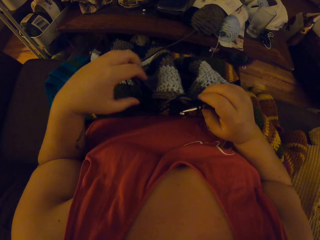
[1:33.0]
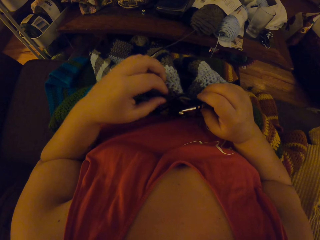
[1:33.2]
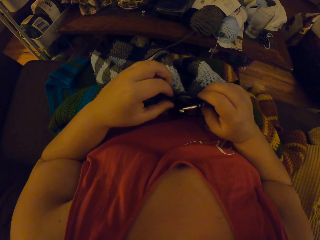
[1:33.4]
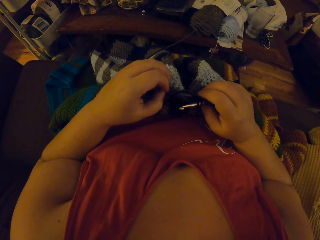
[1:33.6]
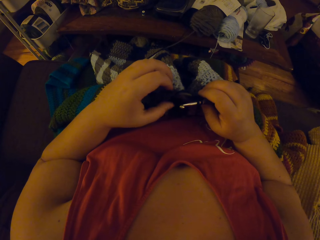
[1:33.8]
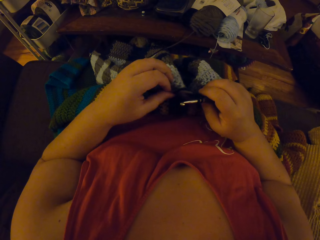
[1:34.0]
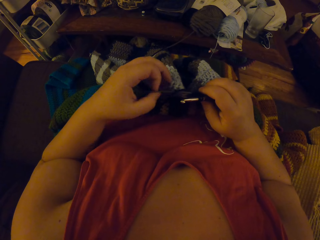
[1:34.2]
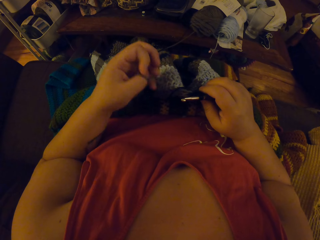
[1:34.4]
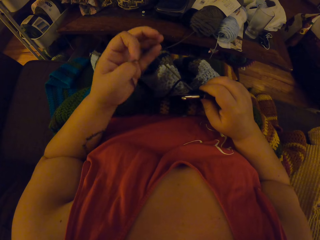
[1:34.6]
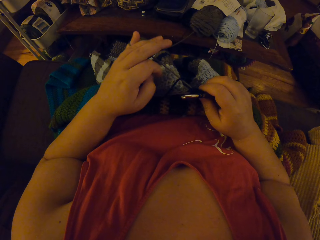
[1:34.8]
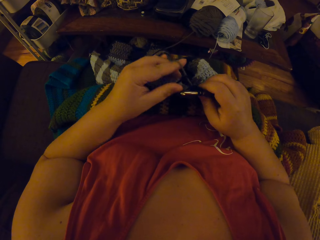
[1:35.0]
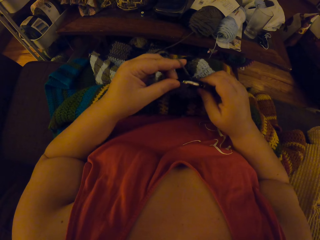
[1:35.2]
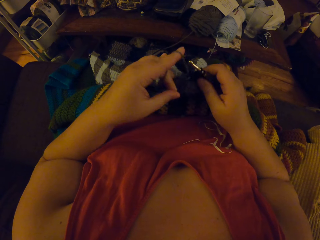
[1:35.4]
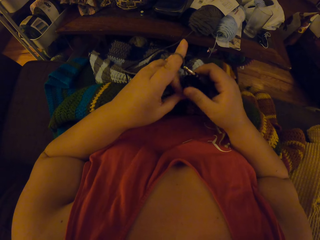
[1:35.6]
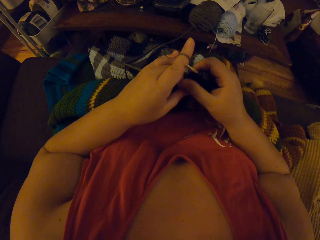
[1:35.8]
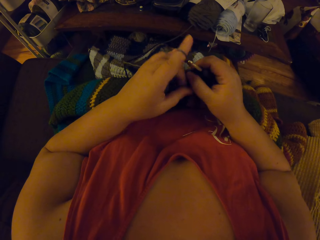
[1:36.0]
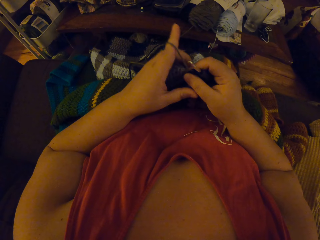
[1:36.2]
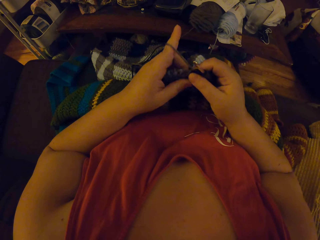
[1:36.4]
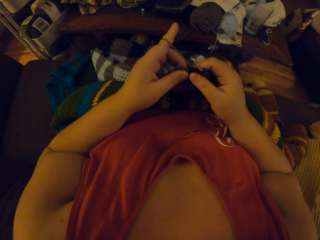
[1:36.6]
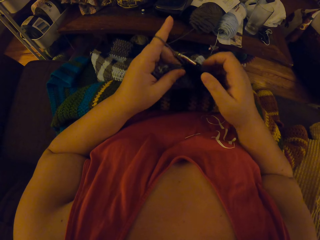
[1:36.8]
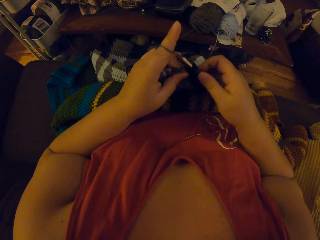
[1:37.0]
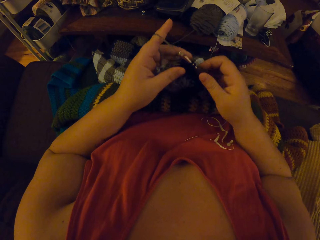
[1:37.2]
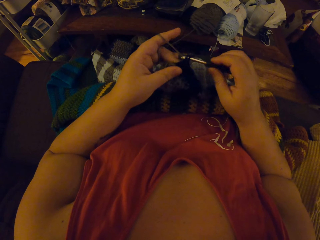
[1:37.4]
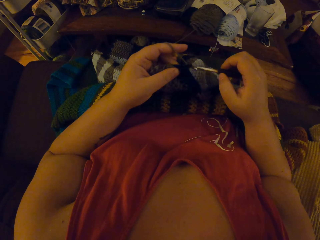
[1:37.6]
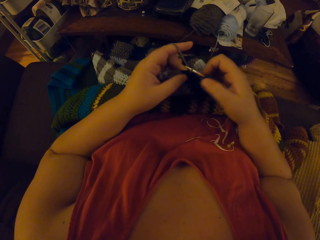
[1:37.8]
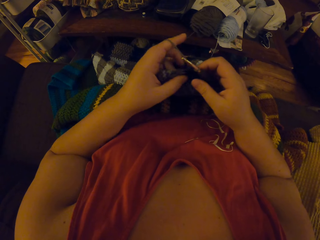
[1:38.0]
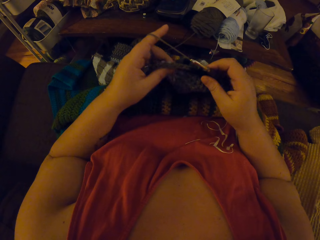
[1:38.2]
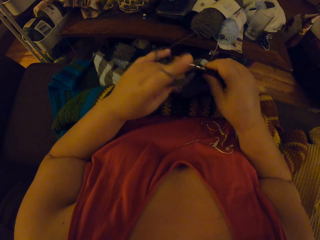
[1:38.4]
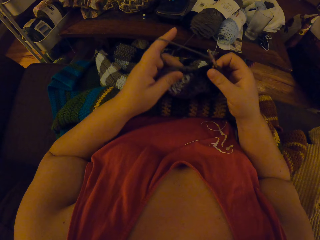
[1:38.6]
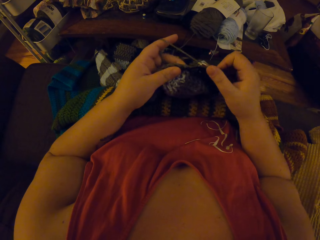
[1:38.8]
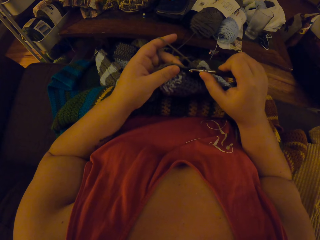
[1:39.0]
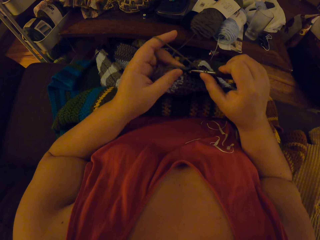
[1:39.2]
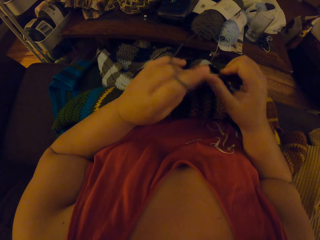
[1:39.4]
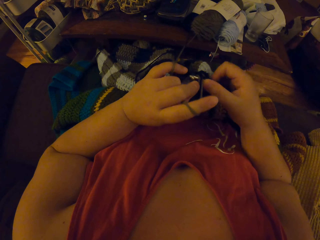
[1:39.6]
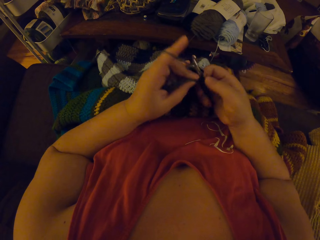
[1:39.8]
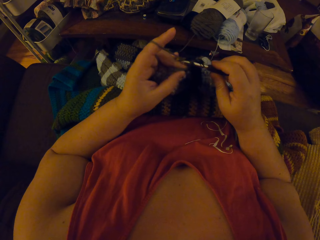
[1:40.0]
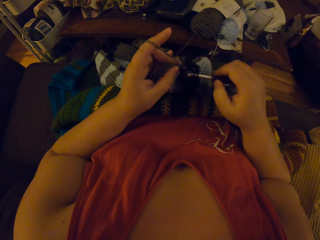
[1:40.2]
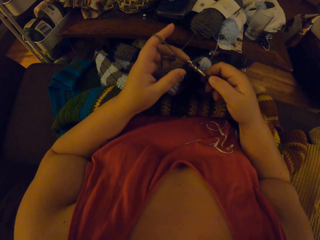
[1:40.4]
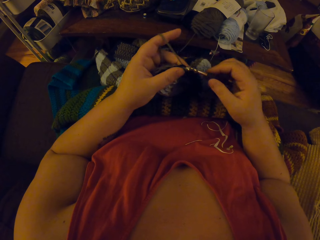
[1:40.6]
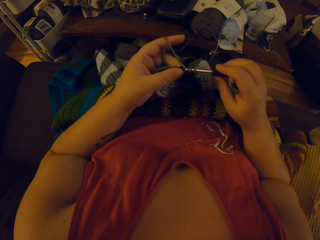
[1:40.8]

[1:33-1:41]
The camera wearer winds the crochet thread on her hand. She knits the fabric.

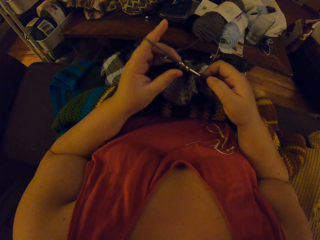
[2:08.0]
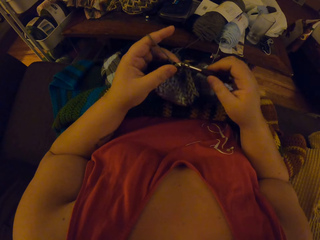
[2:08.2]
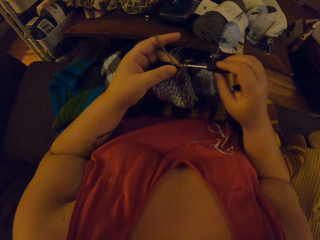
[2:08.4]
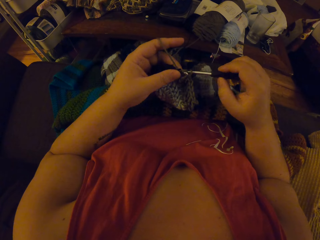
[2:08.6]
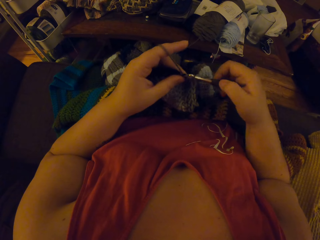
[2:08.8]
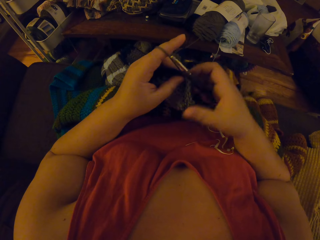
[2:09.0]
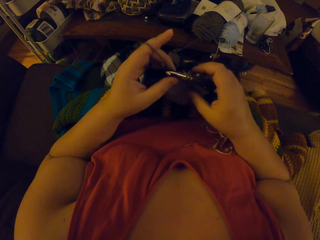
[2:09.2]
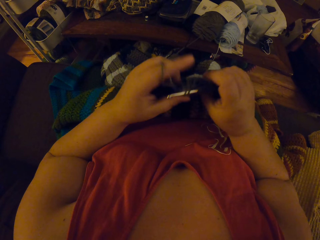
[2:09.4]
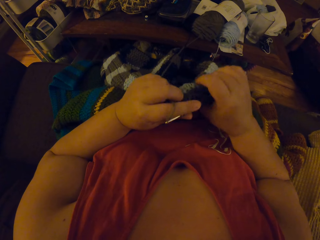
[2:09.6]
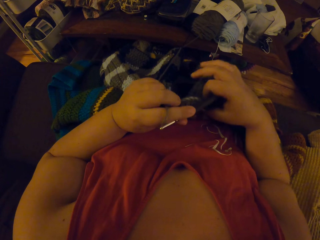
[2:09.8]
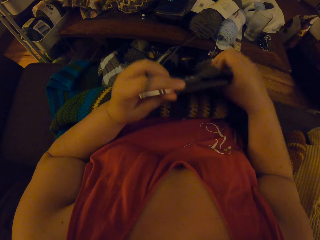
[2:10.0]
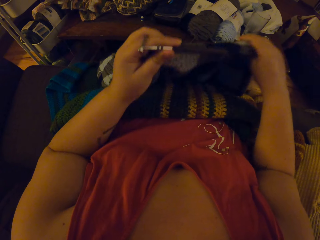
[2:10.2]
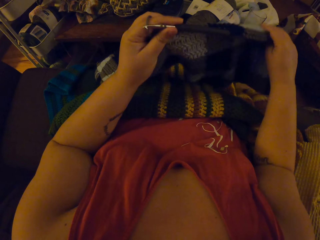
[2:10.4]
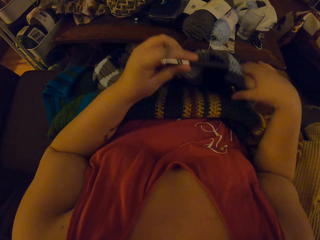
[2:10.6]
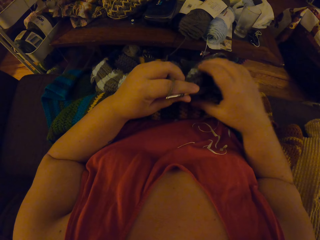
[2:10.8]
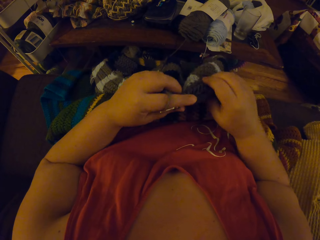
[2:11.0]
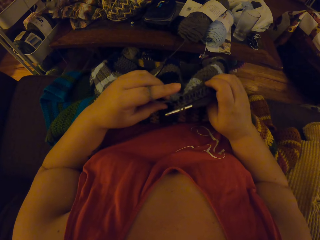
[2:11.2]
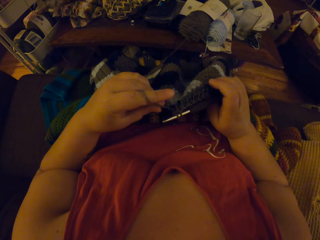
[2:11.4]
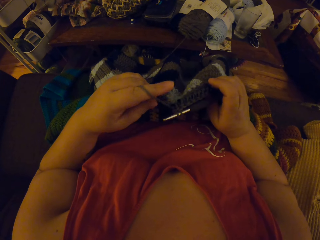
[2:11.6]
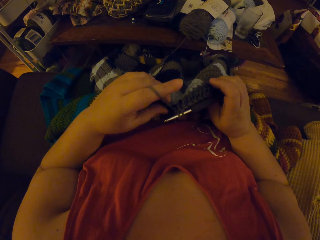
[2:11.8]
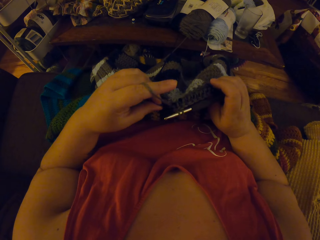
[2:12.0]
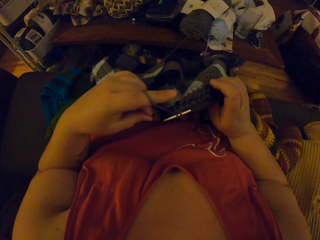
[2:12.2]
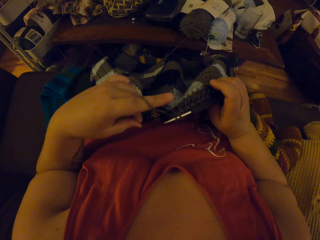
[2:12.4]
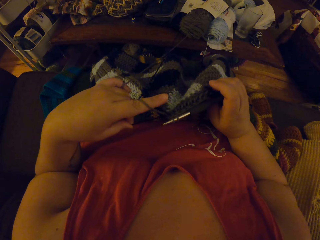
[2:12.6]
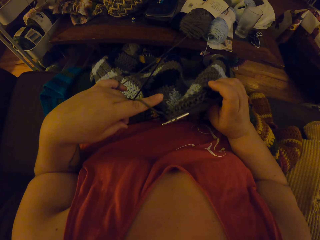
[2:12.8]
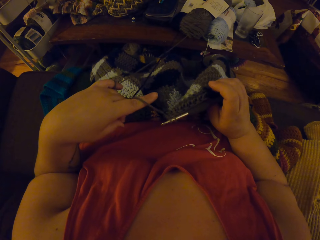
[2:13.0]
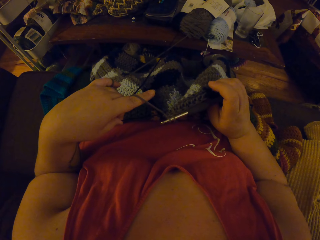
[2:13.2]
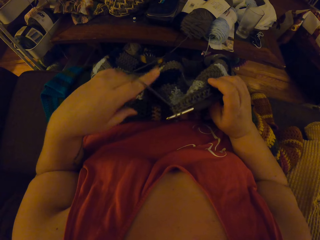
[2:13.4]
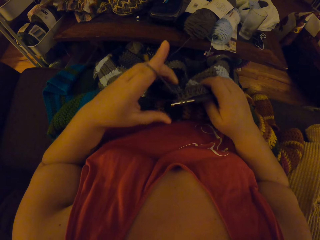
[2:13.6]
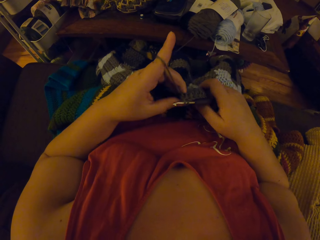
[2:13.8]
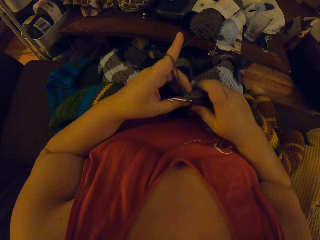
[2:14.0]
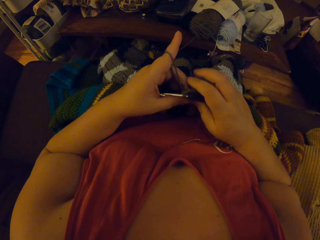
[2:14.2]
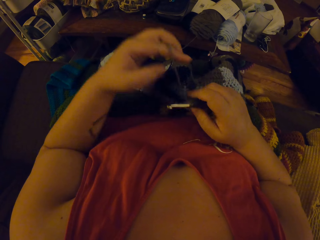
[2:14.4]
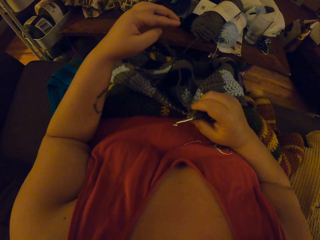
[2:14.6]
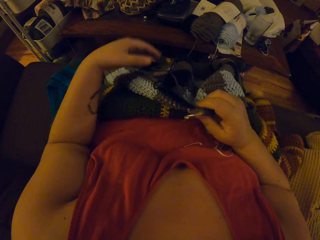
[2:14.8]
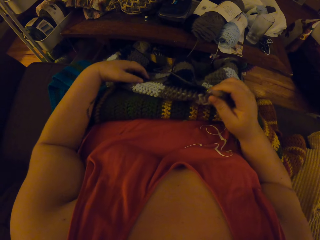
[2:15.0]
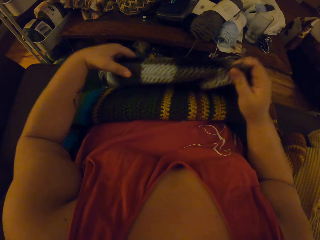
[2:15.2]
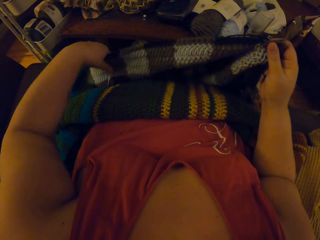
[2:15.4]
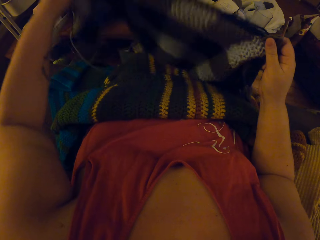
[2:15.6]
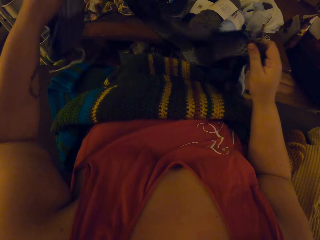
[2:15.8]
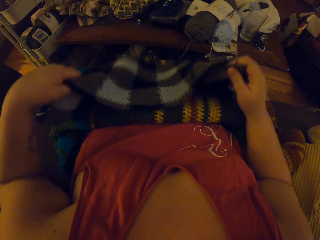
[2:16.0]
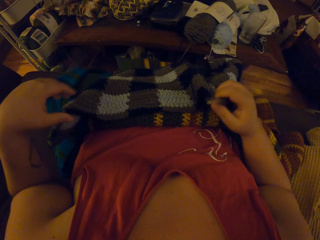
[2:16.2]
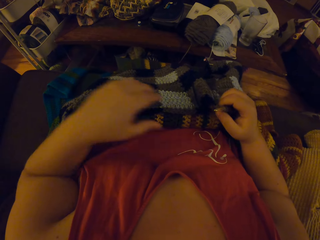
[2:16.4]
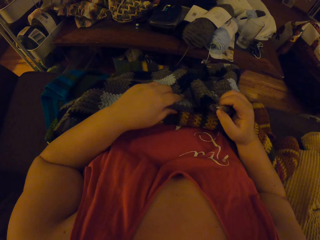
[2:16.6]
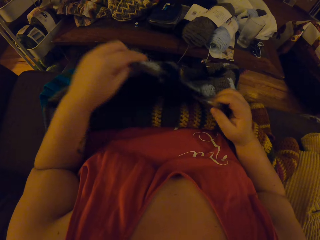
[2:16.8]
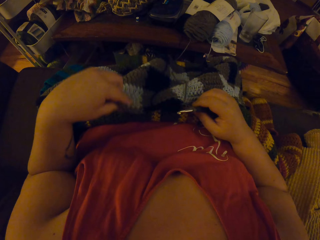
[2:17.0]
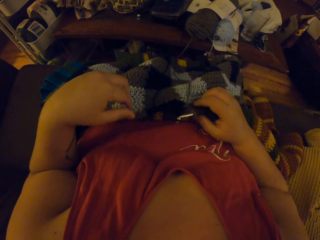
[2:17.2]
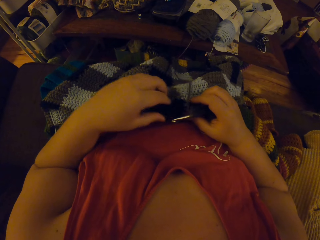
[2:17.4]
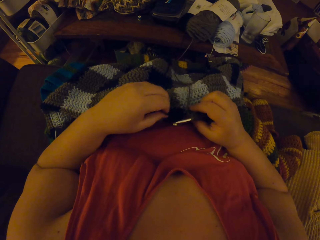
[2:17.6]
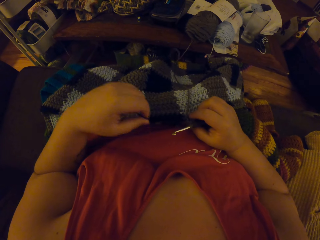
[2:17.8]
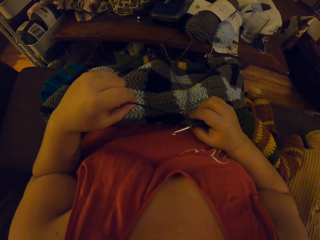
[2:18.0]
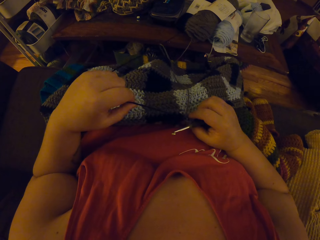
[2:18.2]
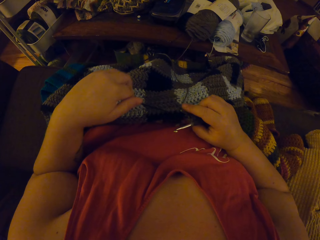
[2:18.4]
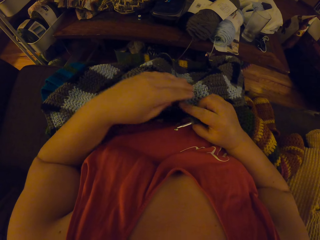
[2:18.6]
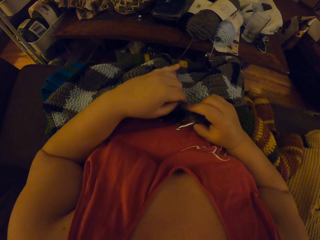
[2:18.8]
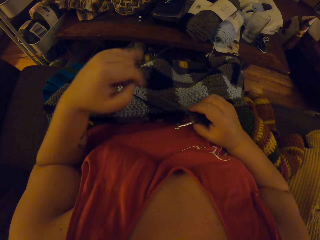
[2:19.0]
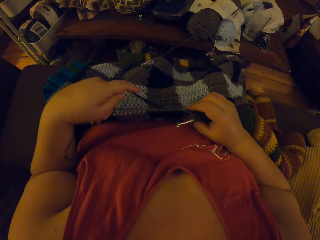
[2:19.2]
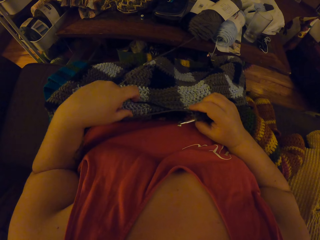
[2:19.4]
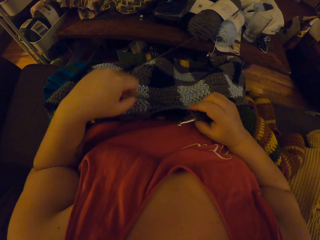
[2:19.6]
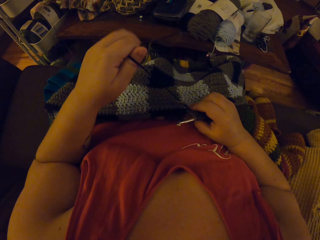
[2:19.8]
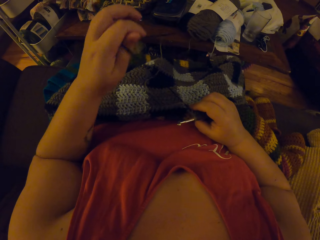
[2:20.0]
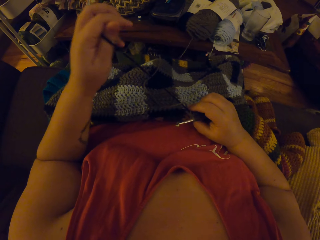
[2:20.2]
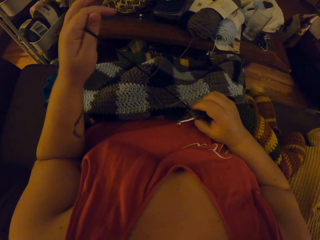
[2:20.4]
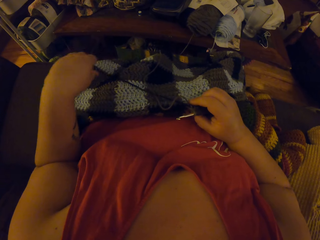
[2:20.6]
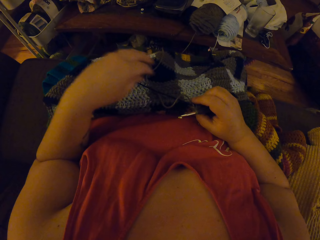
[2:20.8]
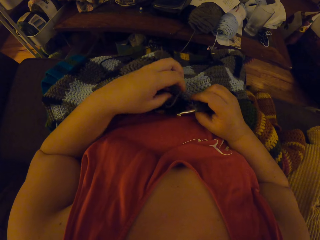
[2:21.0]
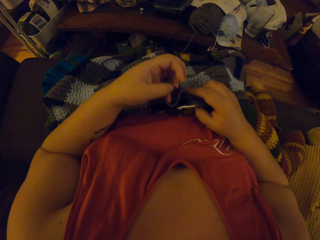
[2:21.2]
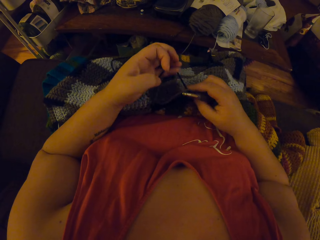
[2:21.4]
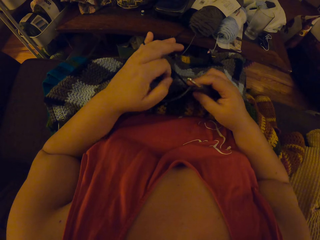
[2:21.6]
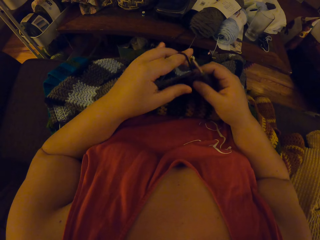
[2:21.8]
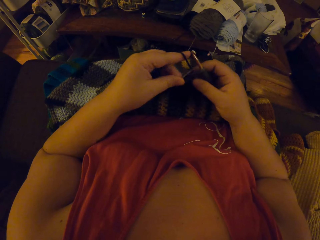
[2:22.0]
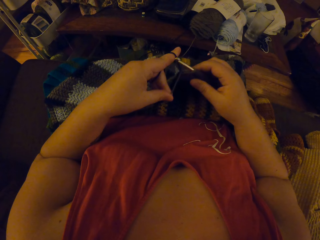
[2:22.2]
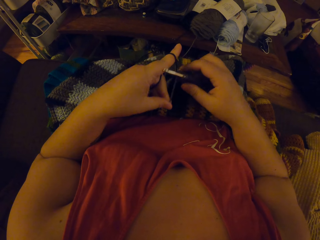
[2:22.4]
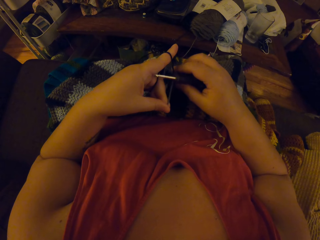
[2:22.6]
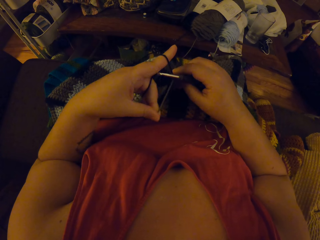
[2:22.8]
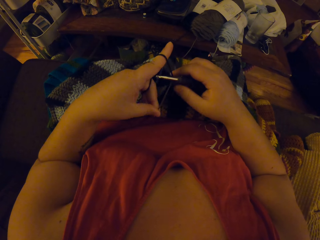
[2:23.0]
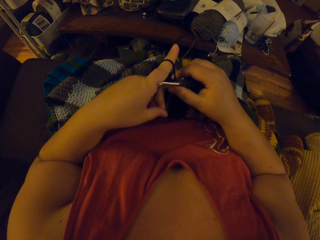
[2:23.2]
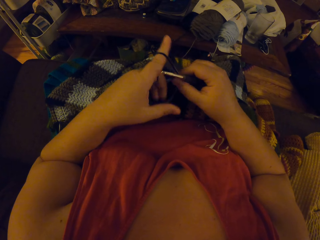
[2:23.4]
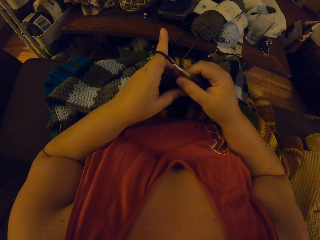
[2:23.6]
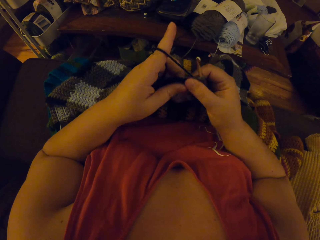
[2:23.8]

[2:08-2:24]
The camera wearer pulls the fabric. She adjusts the crochet on her lap. She draws the yarn or crochet thread through the crochet. She lifts the fabric. She adjusts the crochet on her lap. She pulls the crochet thread. She adjusts the yarn. She drops the crochet thread. She winds the crochet thread on her hand.
